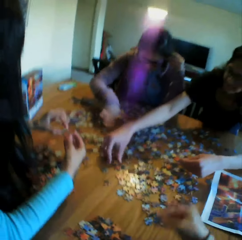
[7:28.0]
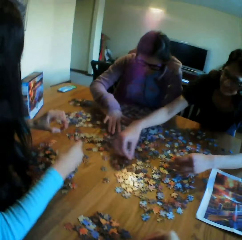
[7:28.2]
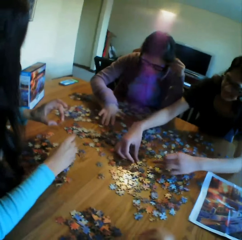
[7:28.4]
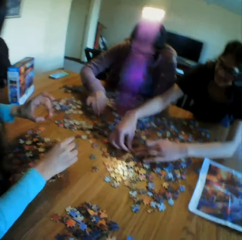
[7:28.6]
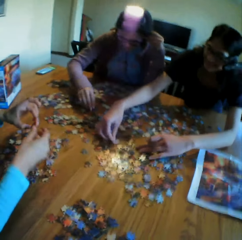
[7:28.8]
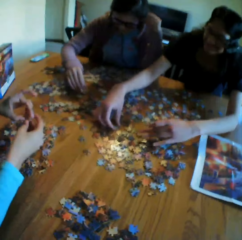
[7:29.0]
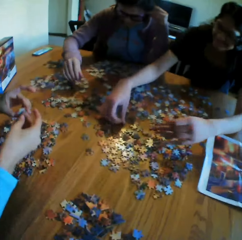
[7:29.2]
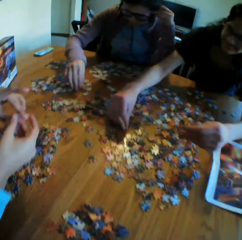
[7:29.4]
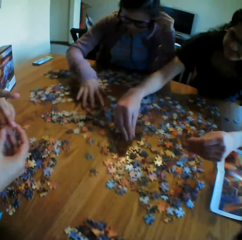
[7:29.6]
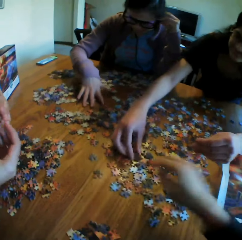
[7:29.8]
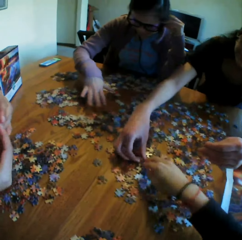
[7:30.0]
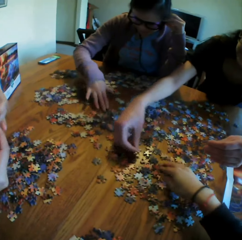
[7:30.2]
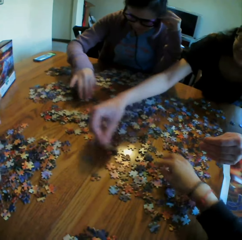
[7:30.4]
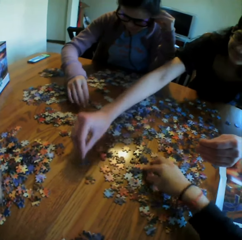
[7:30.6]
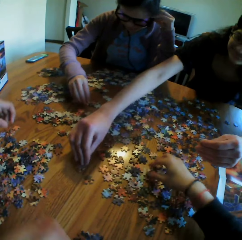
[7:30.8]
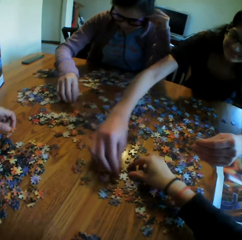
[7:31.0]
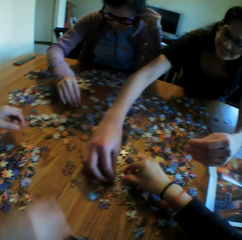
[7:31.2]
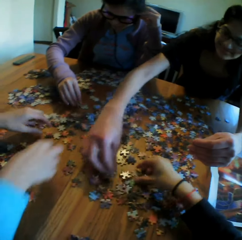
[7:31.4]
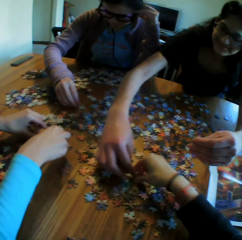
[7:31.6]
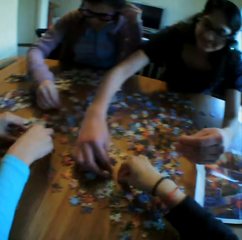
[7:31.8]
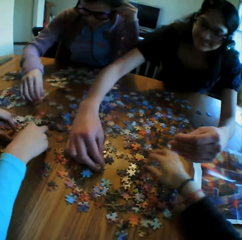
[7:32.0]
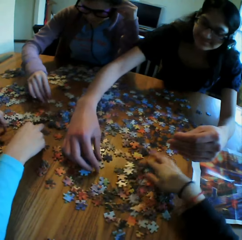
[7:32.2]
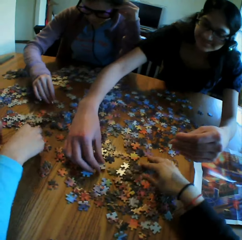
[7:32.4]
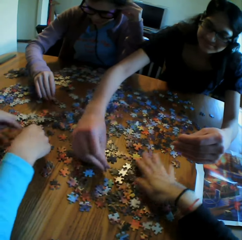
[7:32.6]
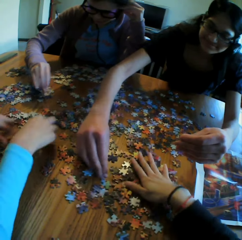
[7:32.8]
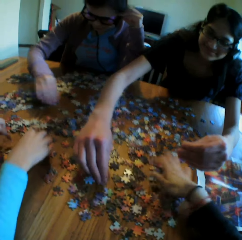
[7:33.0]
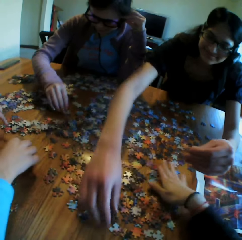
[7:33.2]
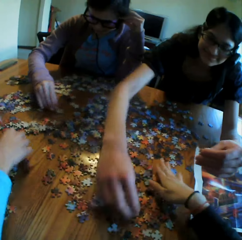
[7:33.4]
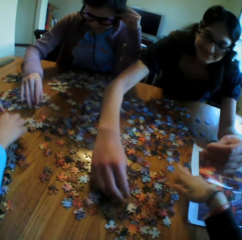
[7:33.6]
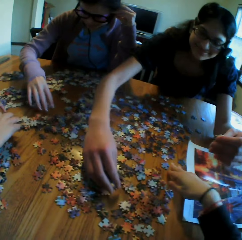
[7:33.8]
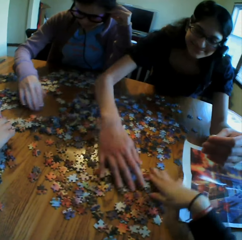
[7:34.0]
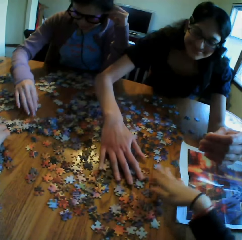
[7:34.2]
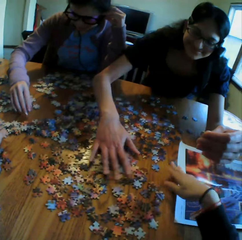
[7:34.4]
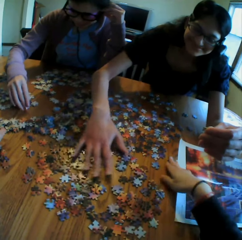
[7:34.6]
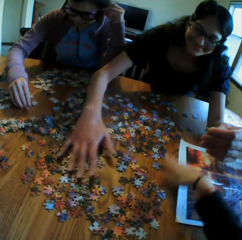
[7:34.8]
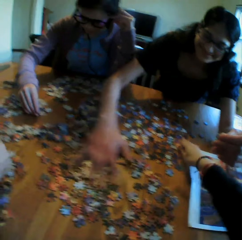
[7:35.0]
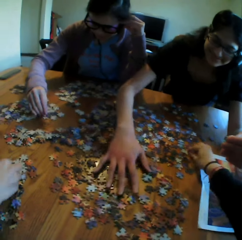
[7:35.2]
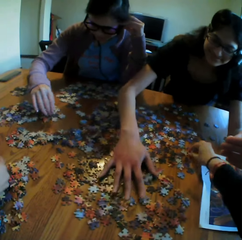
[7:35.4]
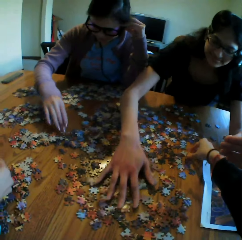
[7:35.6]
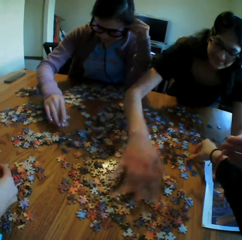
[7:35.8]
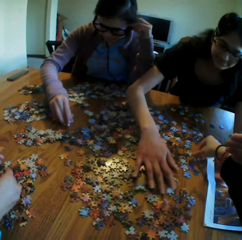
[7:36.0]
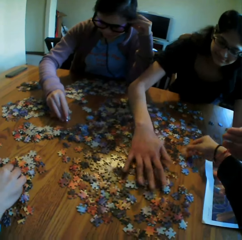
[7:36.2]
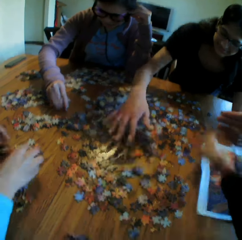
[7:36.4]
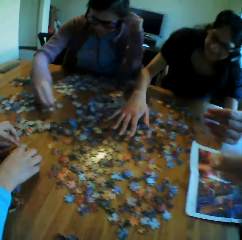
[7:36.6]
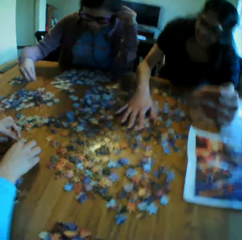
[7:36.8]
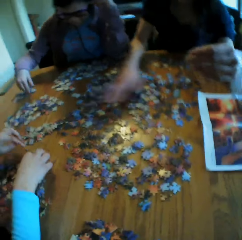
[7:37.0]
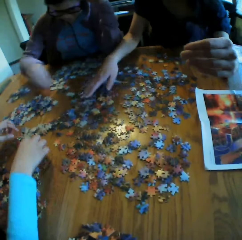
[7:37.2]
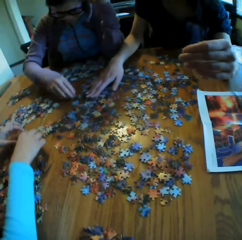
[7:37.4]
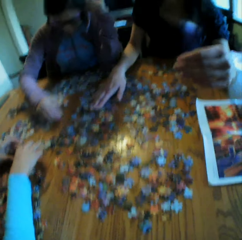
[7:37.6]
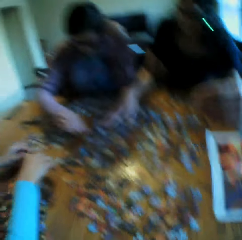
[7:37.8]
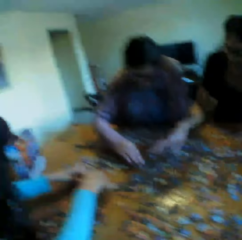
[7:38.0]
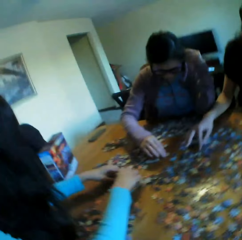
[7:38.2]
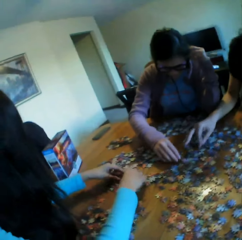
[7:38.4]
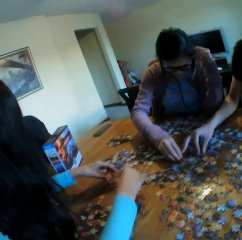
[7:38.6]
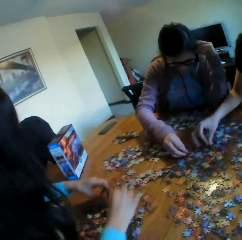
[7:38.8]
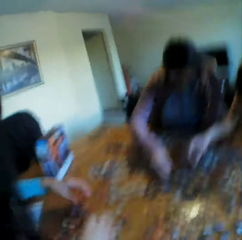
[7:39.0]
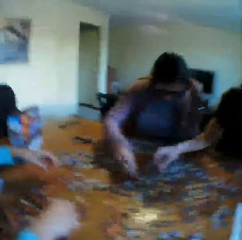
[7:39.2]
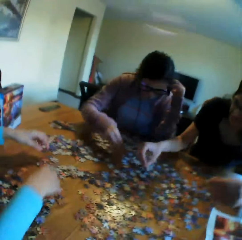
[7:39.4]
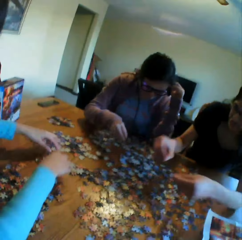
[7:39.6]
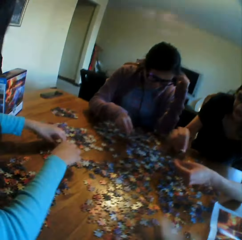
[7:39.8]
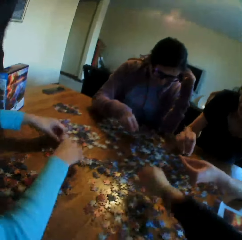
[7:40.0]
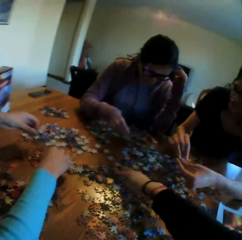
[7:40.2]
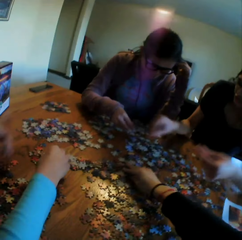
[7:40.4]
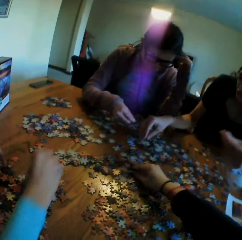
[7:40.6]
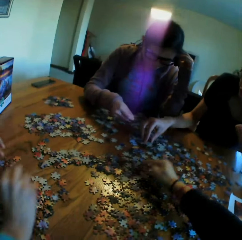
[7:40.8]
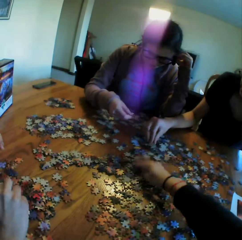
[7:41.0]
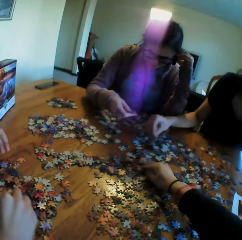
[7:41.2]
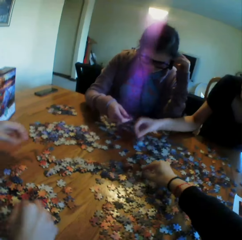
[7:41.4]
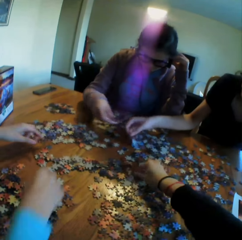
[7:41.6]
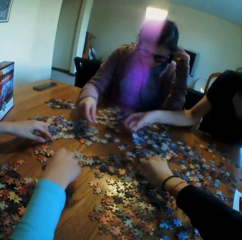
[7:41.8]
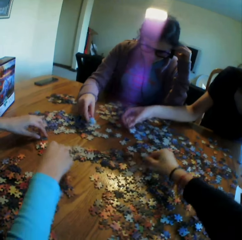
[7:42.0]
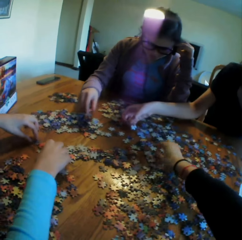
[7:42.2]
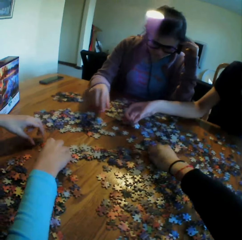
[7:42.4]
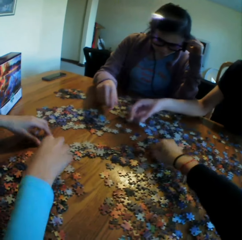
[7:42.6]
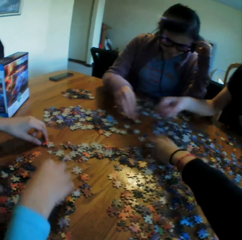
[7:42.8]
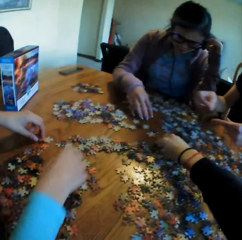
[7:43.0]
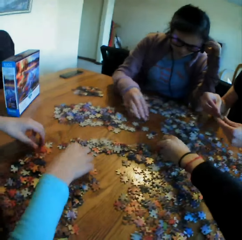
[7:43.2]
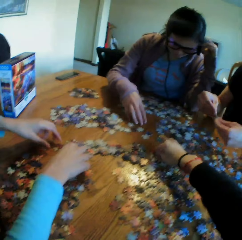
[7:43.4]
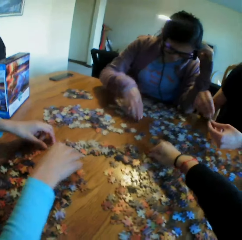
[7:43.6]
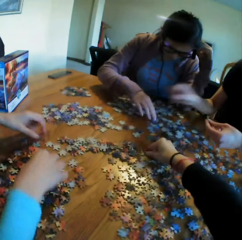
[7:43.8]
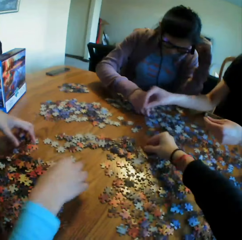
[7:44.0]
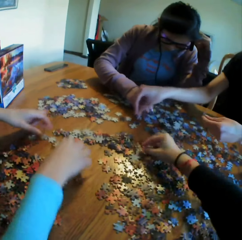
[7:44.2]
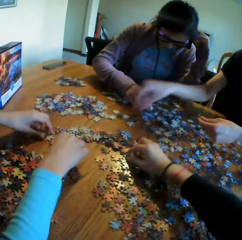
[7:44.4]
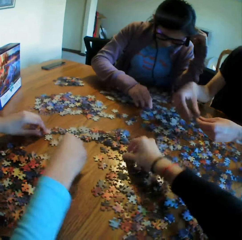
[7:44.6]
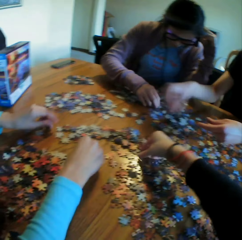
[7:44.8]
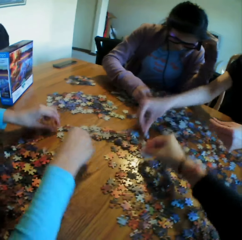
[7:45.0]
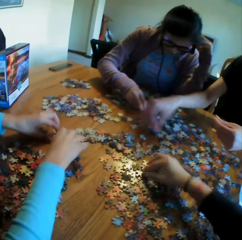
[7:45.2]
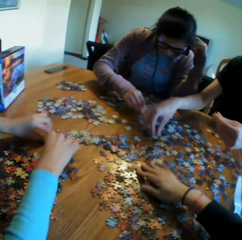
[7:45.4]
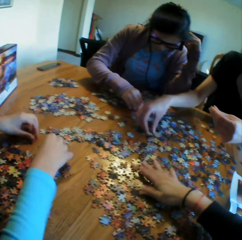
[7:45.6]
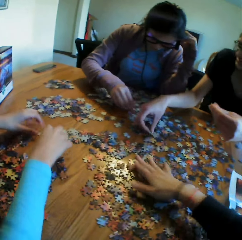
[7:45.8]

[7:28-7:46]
The camera wearer picks up a puzzle. They put the puzzle on the table. They look at the table. They touch the puzzles. A woman spreads the puzzles. The camera wearer picks up the puzzle. They talk to the colleagues. They look at the table. They look at another woman. The other woman converses with the camera wearer. The camera wearer touches the puzzles on the table. They talk to the colleagues.

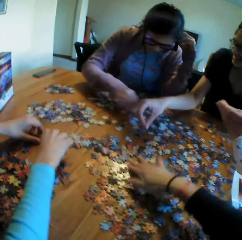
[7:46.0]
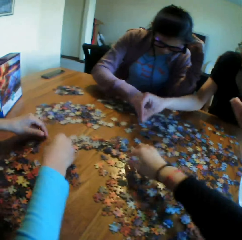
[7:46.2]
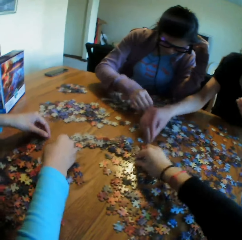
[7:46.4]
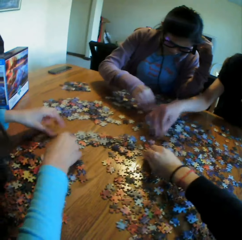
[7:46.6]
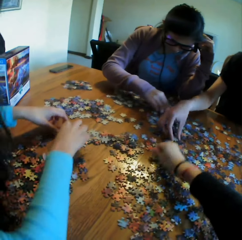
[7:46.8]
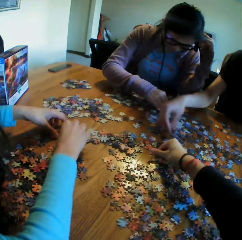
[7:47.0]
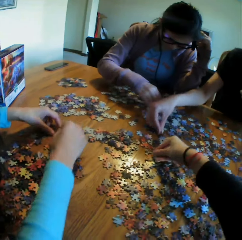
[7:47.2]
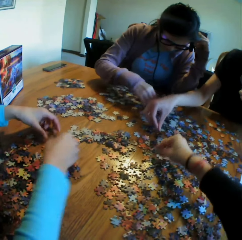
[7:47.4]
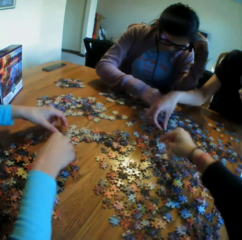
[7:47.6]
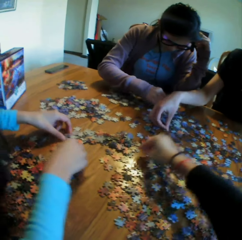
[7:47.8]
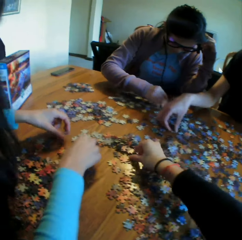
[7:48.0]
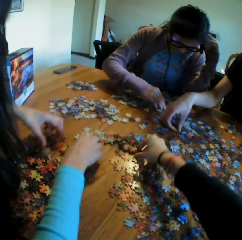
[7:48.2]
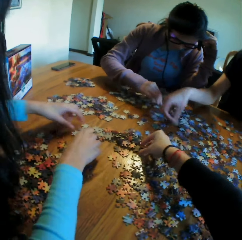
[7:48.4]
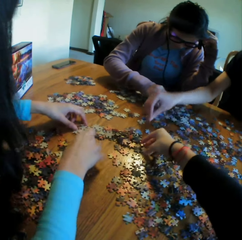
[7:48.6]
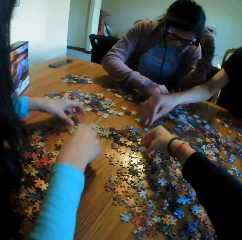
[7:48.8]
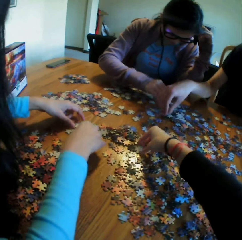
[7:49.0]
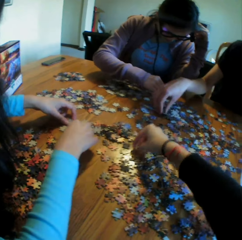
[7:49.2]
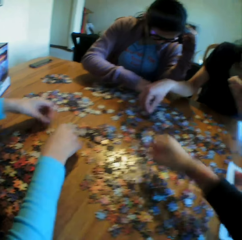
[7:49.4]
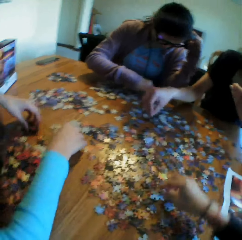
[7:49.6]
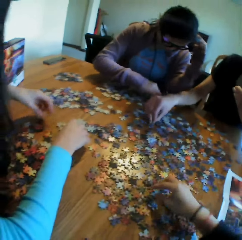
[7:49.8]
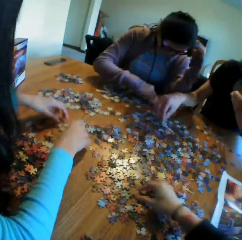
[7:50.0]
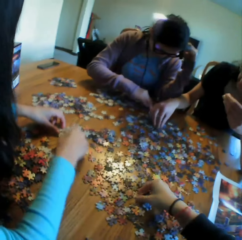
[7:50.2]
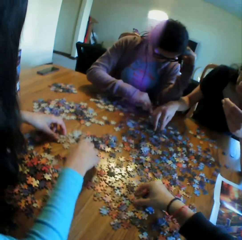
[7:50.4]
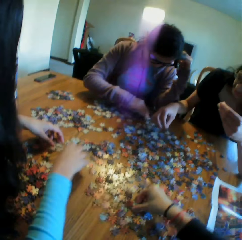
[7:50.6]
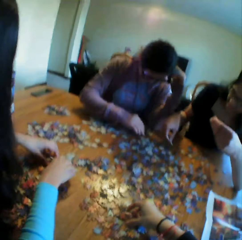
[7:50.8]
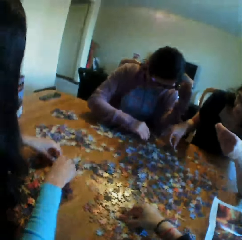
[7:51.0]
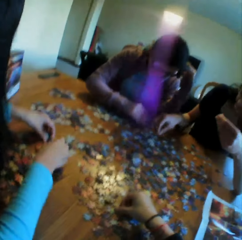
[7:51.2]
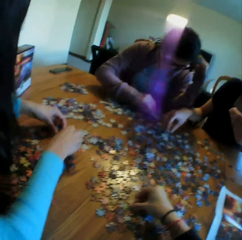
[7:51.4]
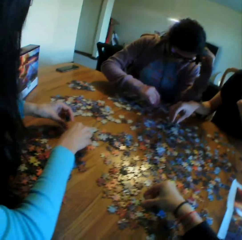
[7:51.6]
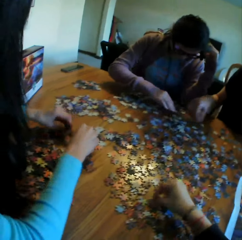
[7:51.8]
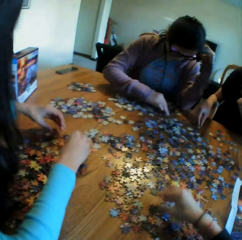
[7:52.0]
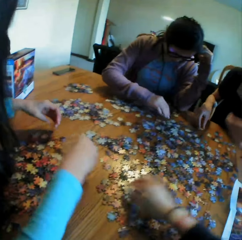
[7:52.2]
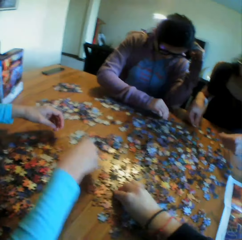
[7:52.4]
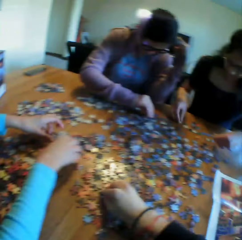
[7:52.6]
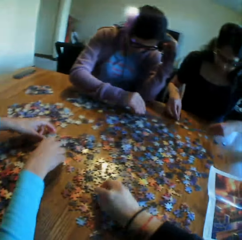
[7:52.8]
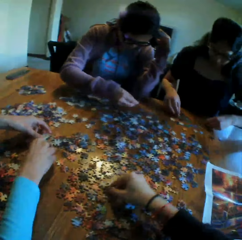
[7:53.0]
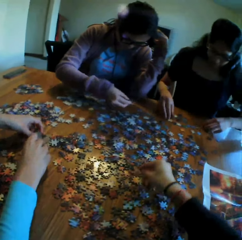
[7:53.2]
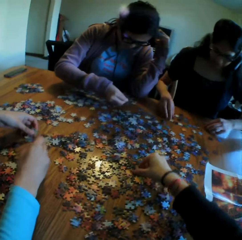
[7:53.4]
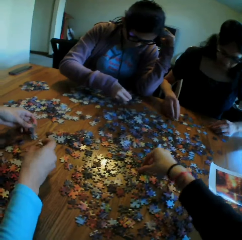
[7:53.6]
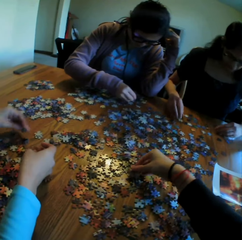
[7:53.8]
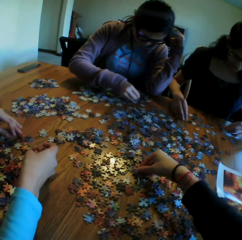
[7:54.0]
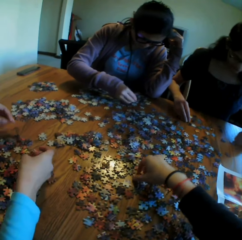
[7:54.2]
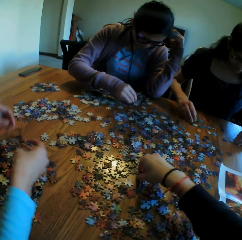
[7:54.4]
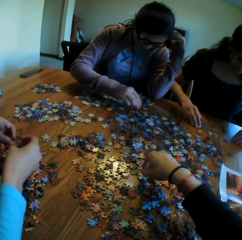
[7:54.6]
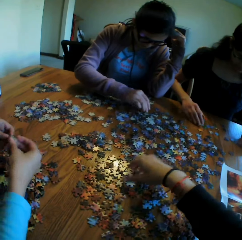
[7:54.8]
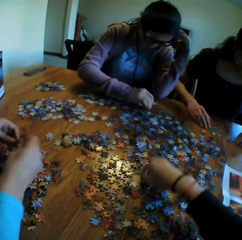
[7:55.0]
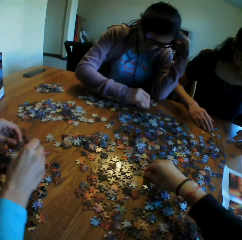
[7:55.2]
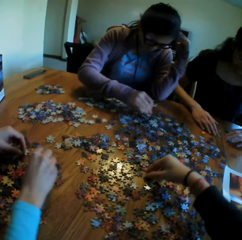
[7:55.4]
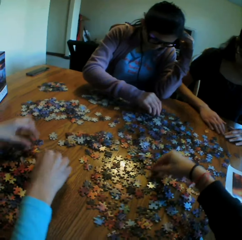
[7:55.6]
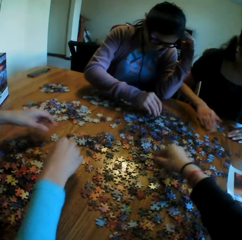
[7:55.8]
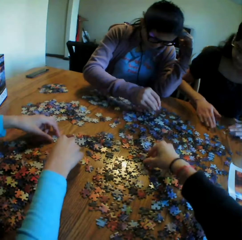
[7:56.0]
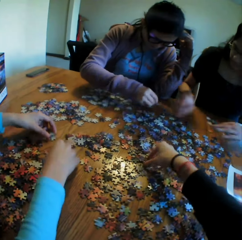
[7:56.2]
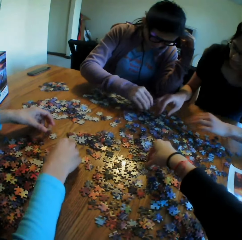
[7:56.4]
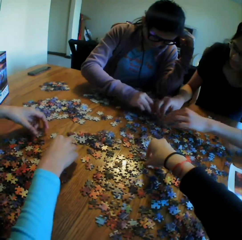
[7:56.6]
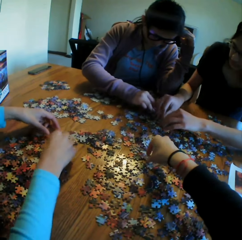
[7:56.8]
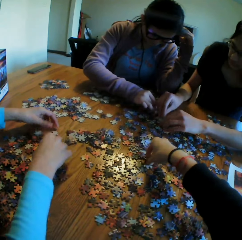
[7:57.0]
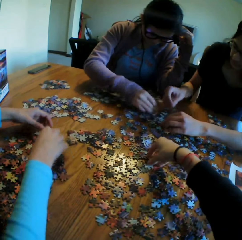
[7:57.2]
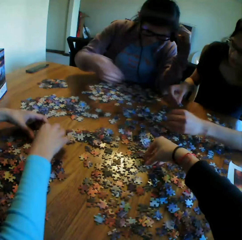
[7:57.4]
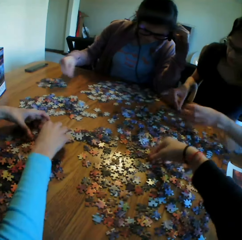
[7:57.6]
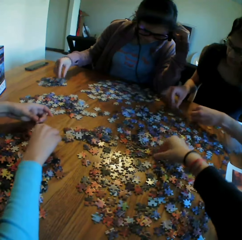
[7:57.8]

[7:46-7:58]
The camera wearer turns the puzzles on the table. They talk to the colleagues. A woman talks to the colleagues.
